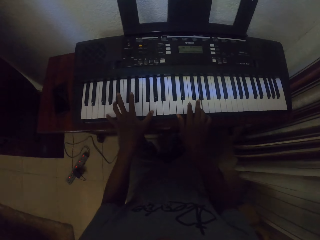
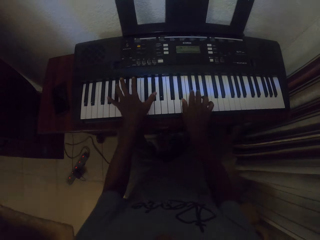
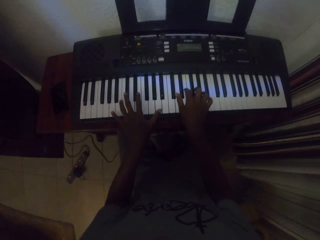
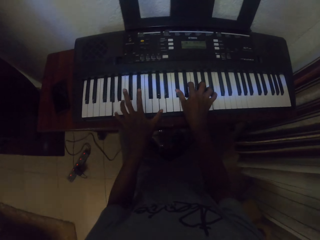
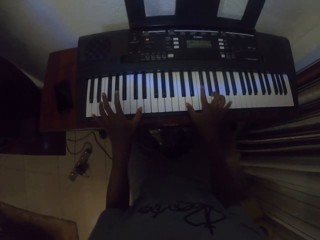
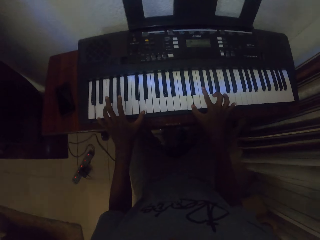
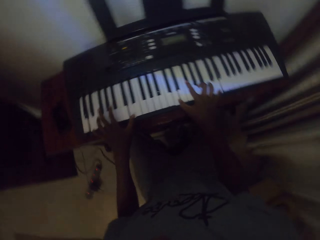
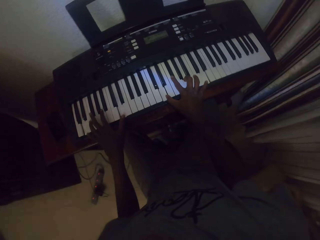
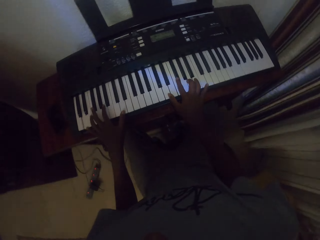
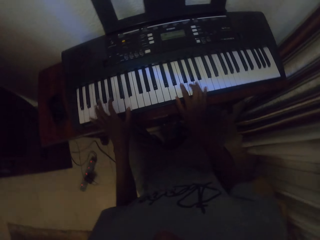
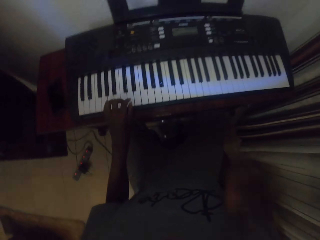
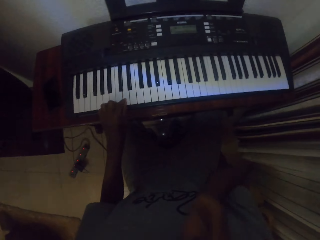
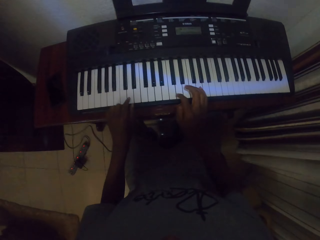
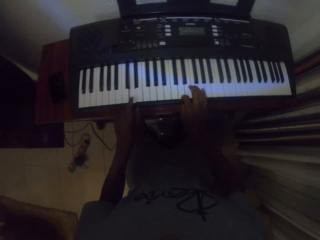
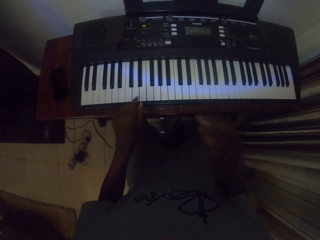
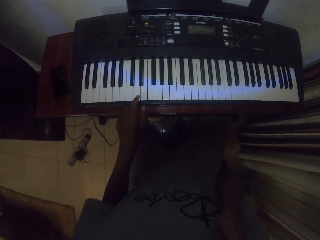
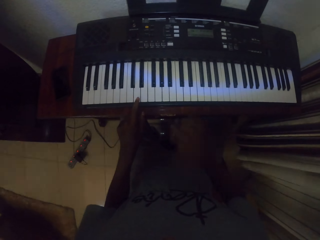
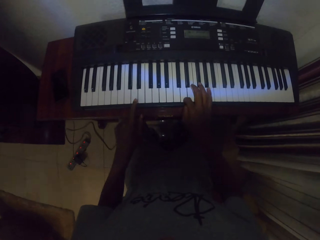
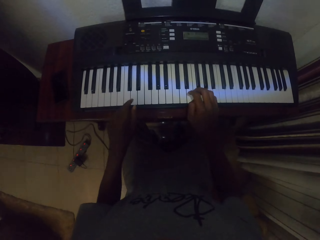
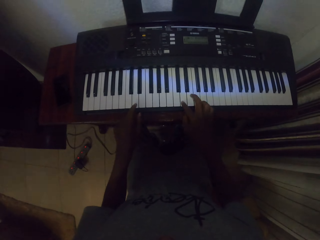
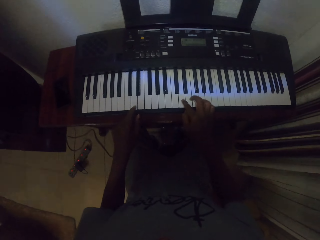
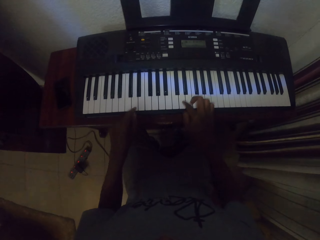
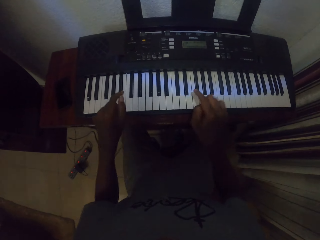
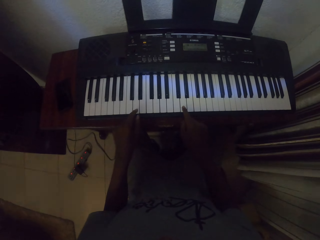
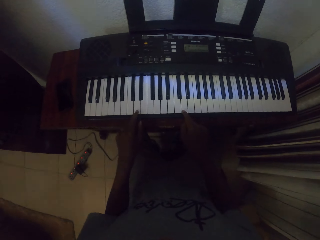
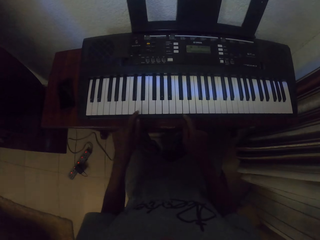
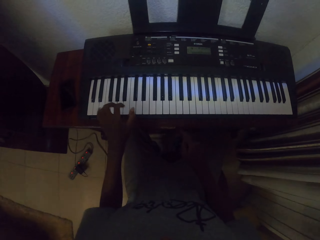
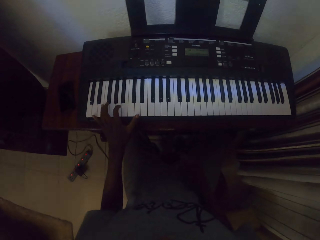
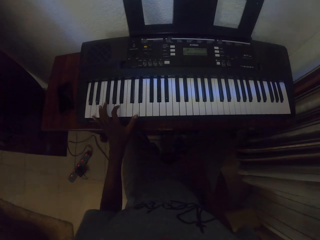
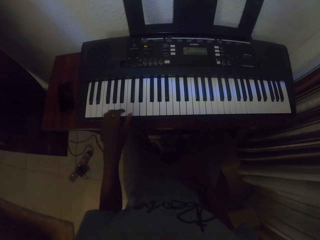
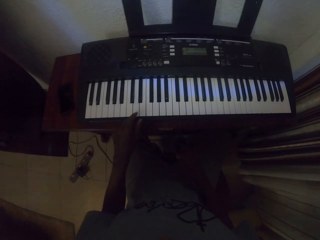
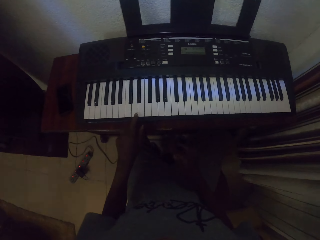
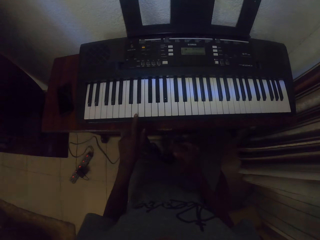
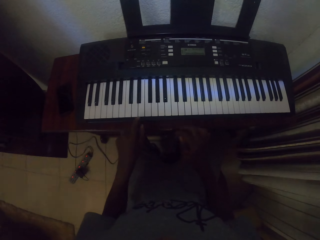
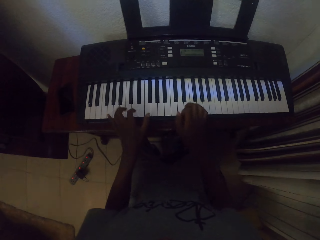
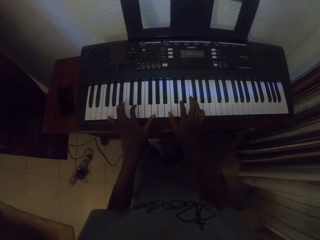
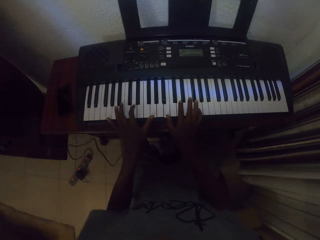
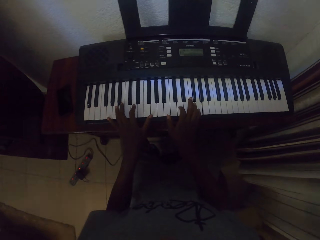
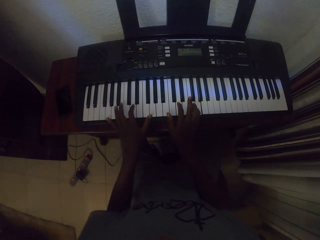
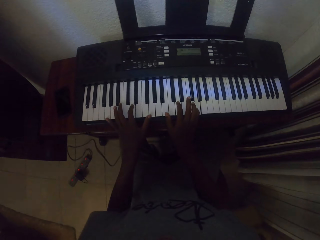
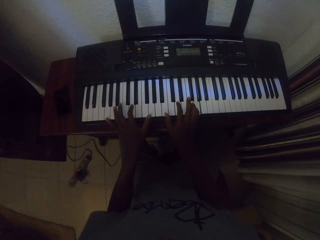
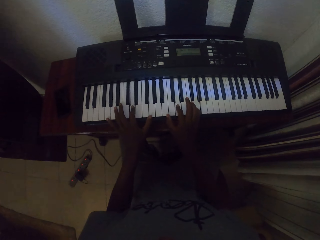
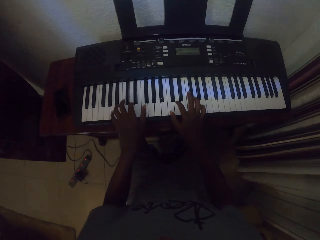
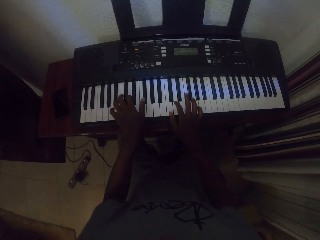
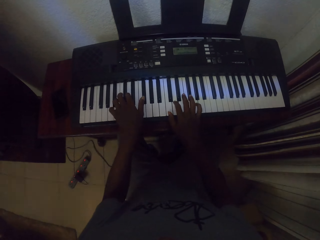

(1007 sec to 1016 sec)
The camera wearer looks on the right side. He touches his face. He plays a piano.

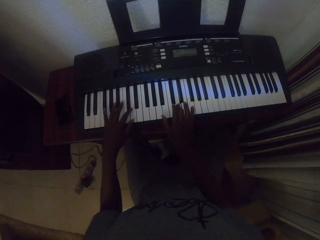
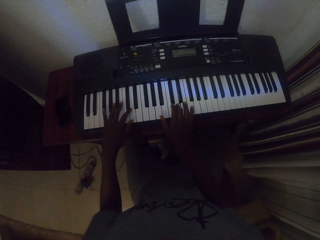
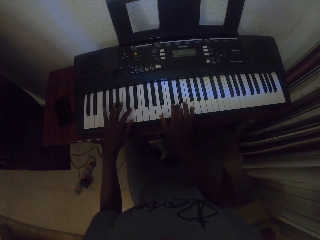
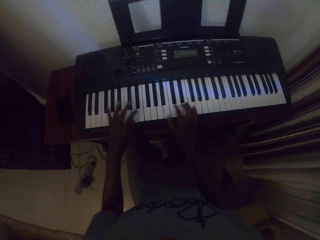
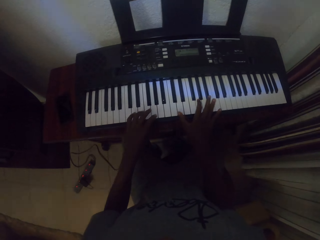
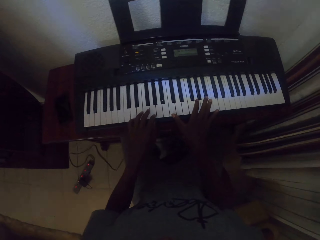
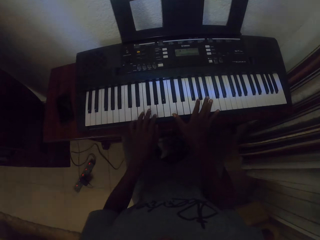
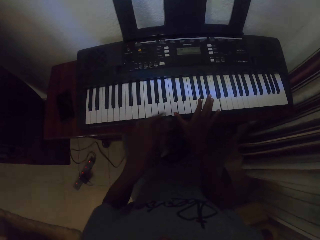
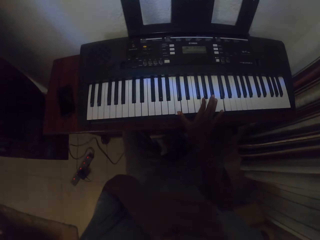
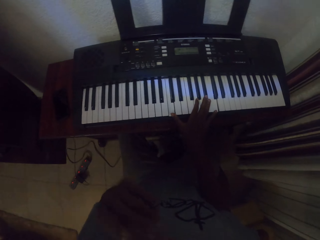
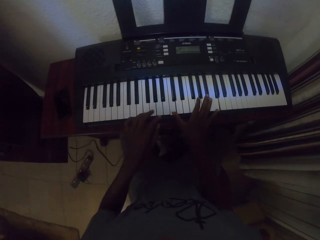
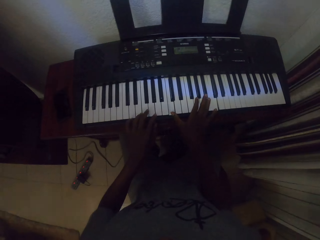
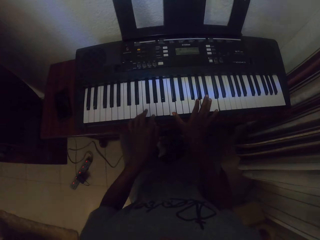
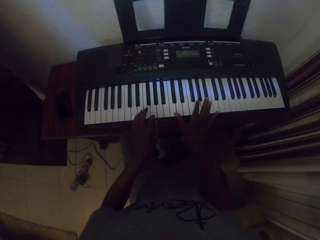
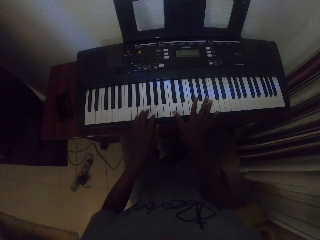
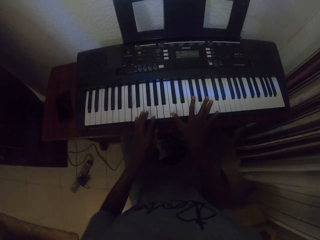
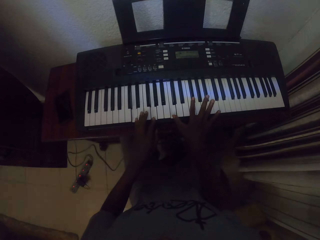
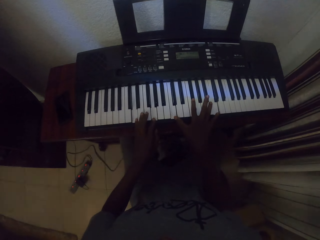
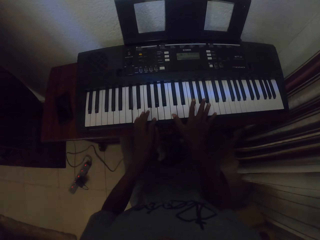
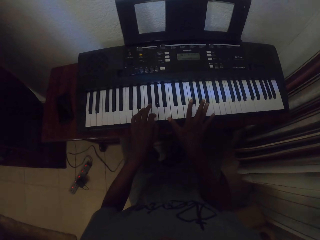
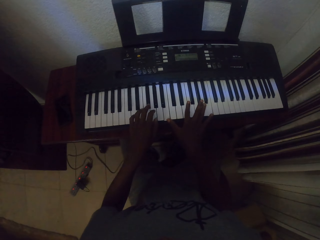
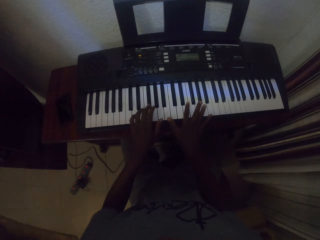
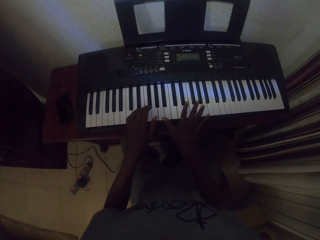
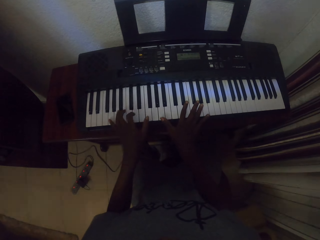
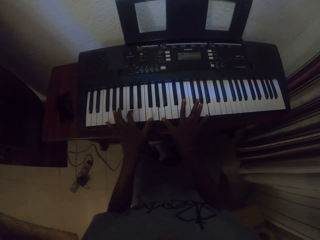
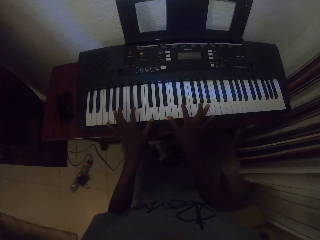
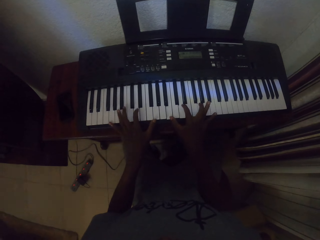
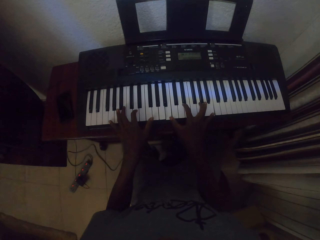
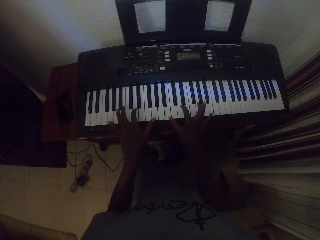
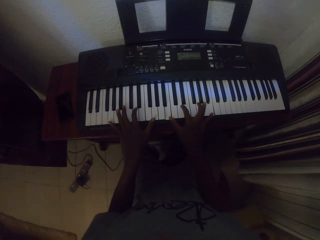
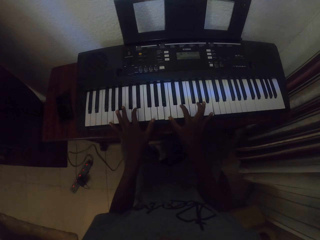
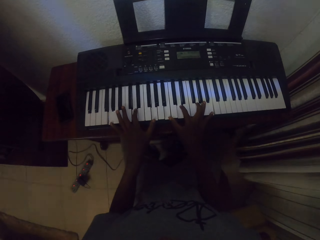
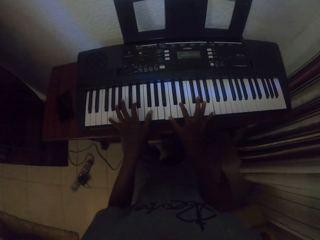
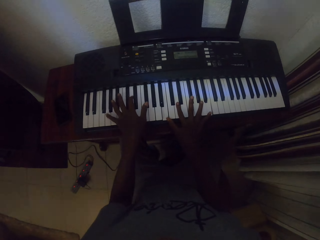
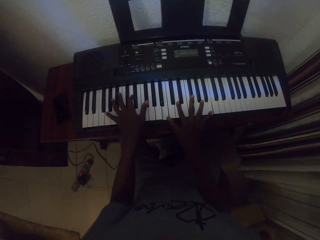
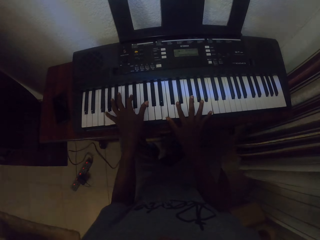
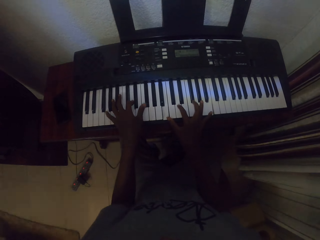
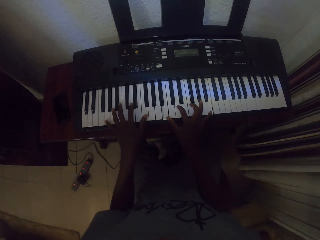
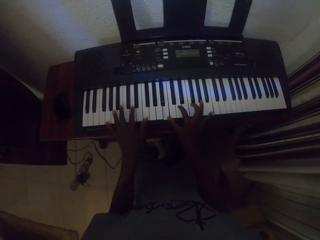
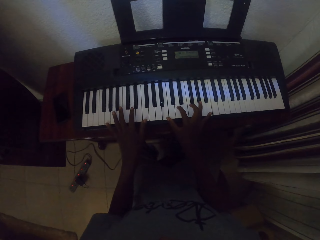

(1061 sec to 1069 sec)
The camera wearer touches his face. He plays a piano.

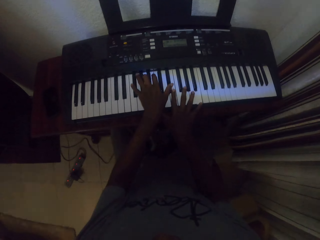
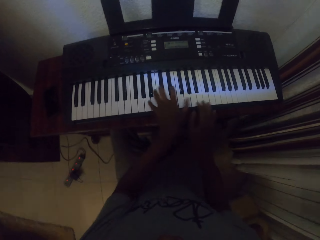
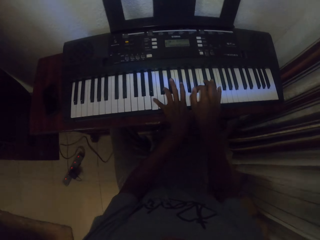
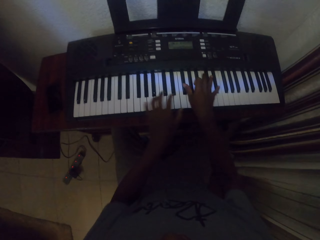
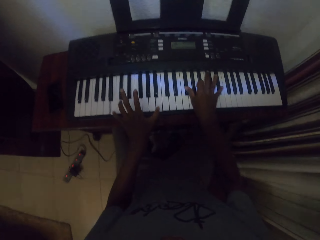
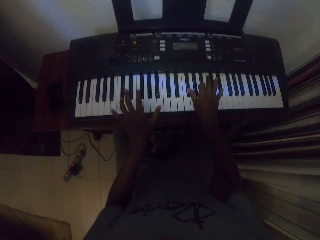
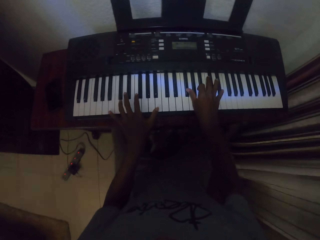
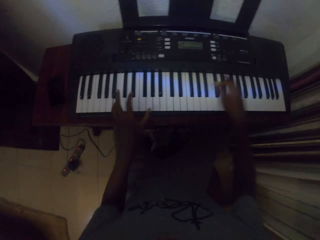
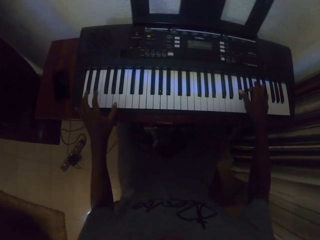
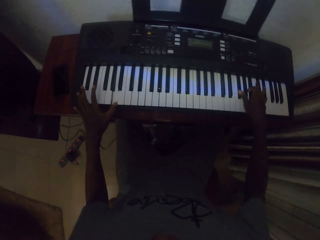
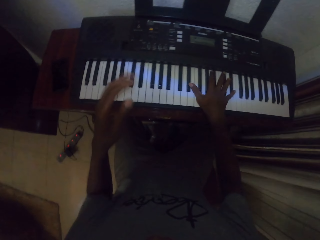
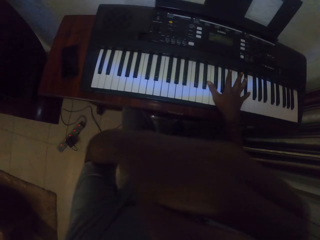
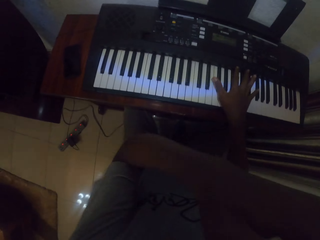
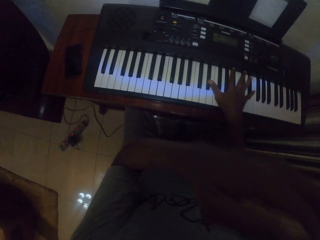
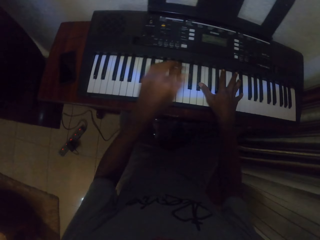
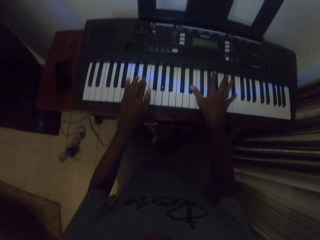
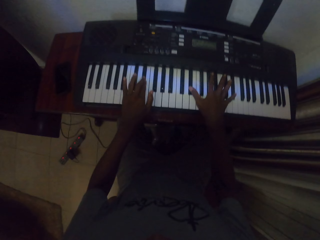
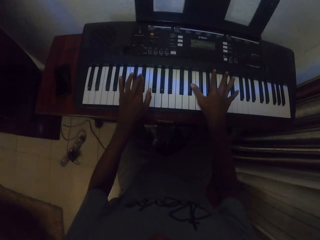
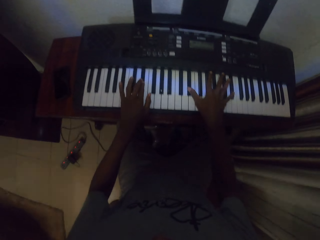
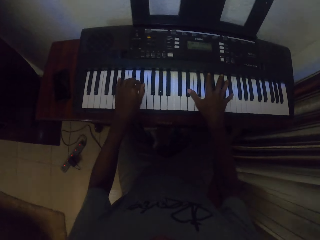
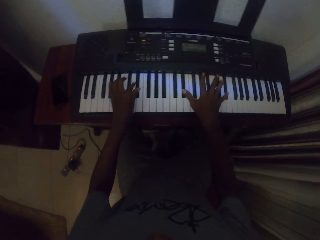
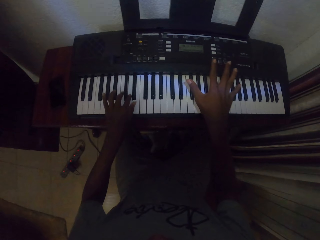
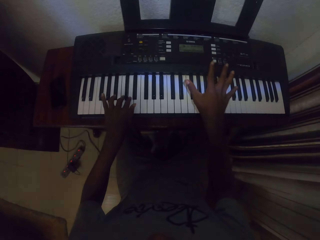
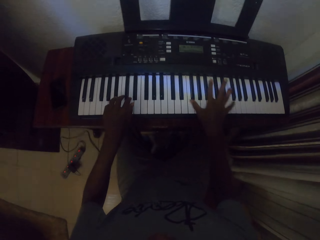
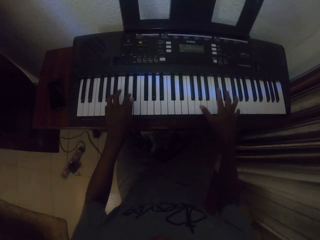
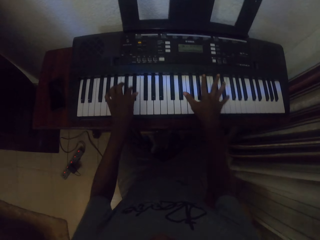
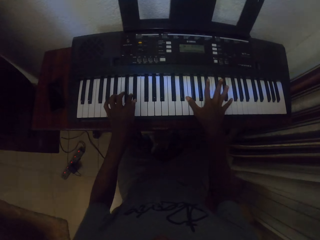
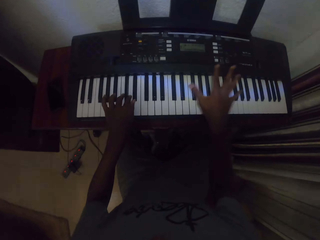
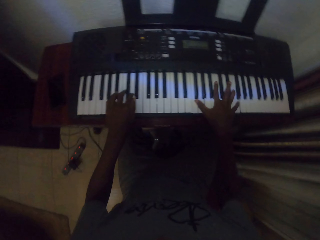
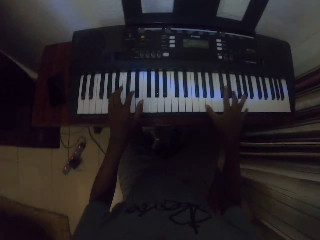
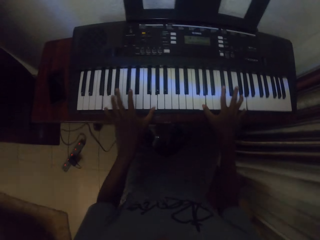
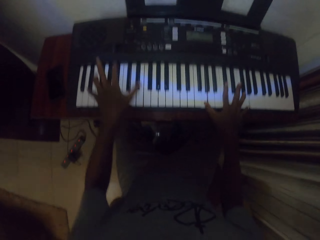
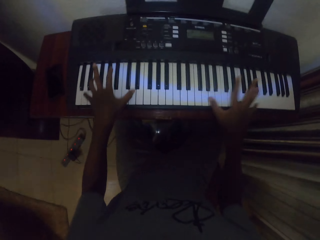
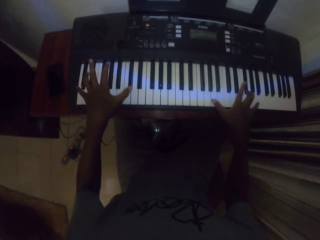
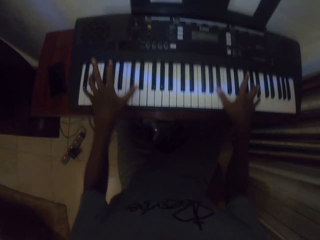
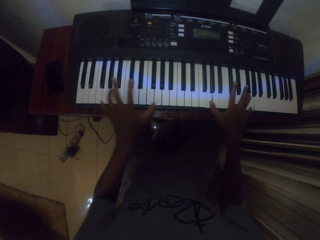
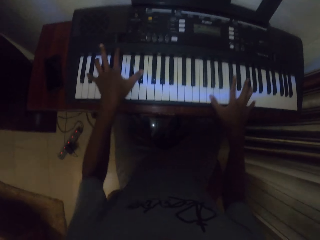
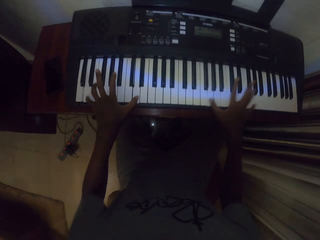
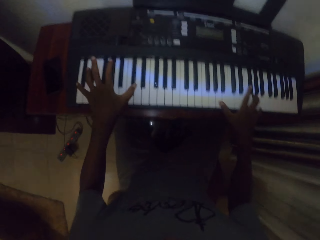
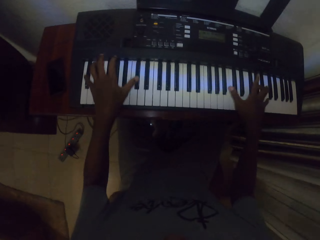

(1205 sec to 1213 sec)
The camera wearer rubs the nose. They play the piano.
